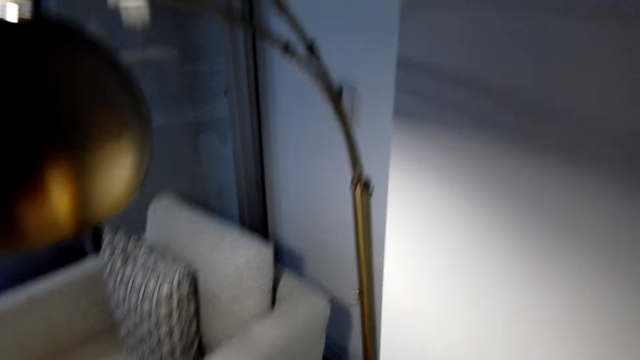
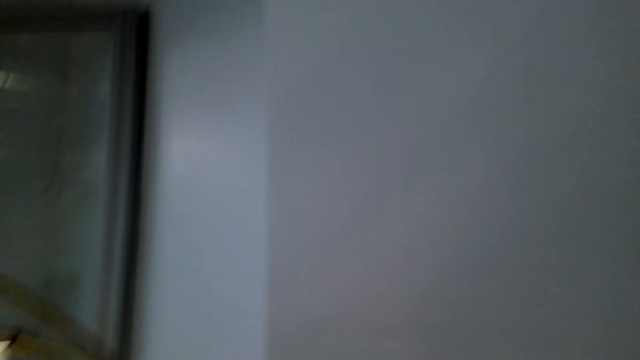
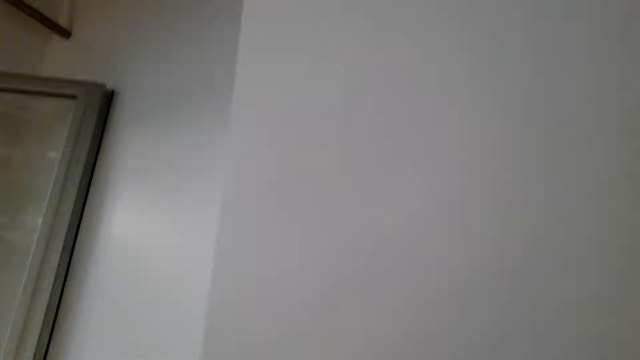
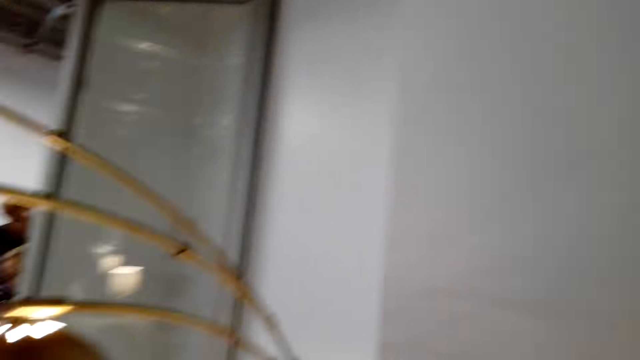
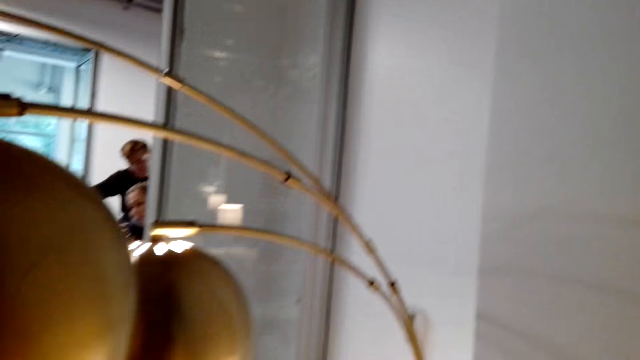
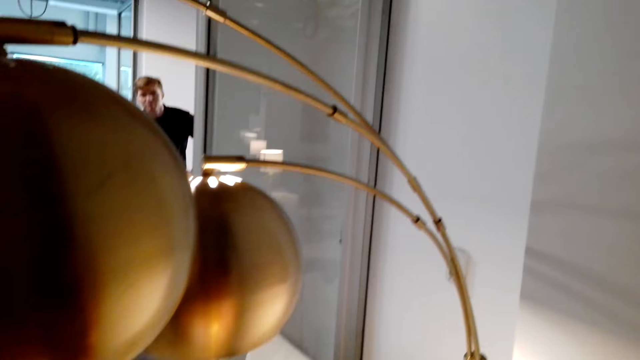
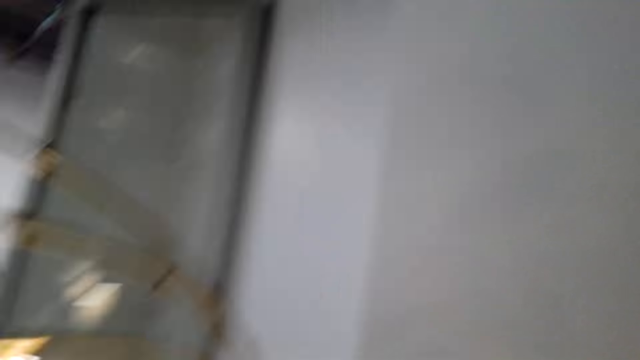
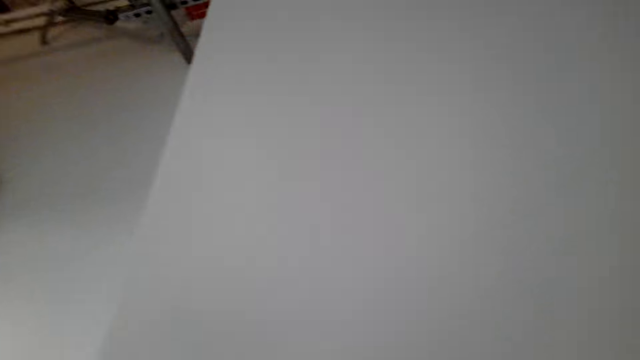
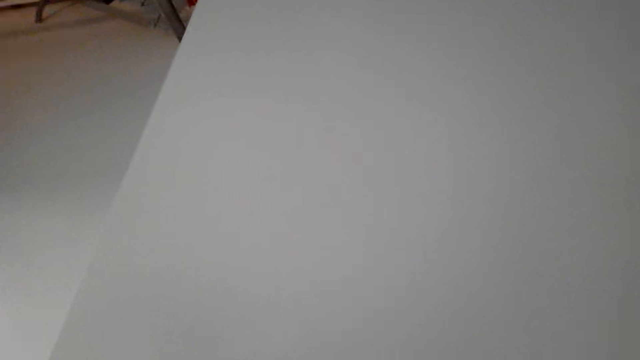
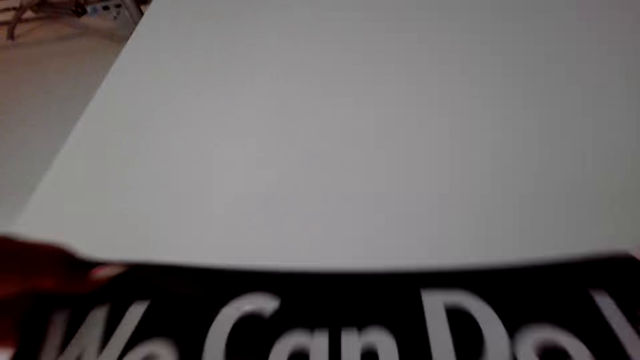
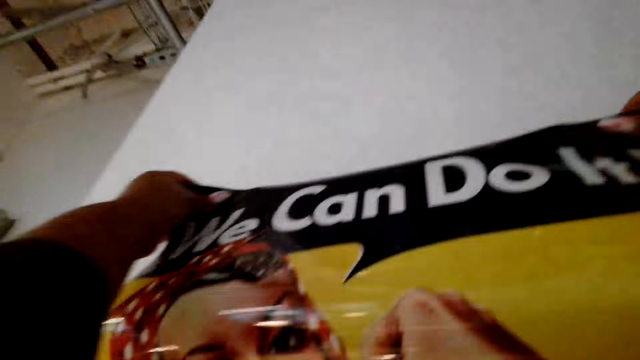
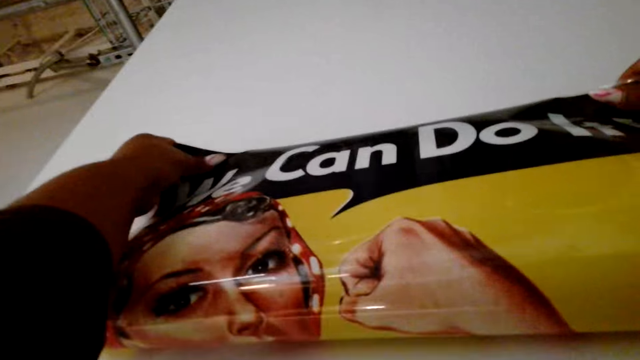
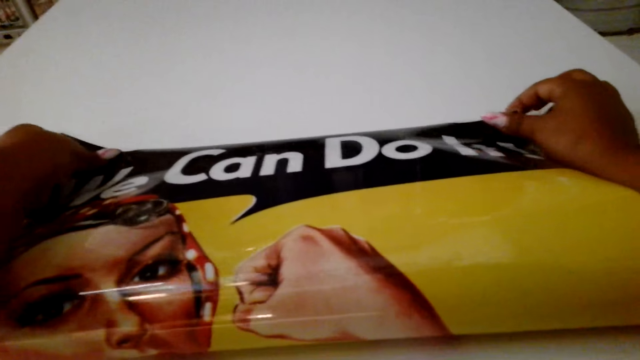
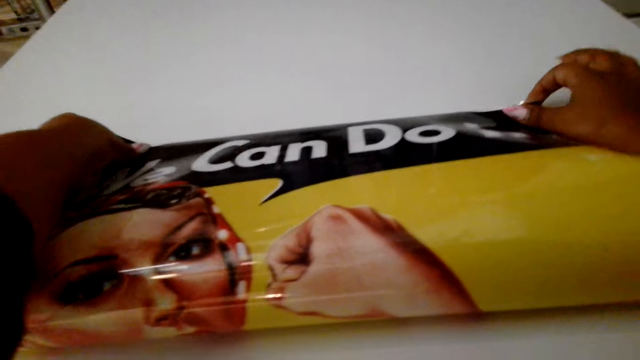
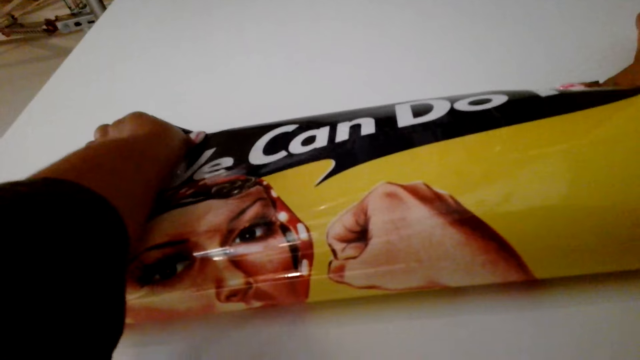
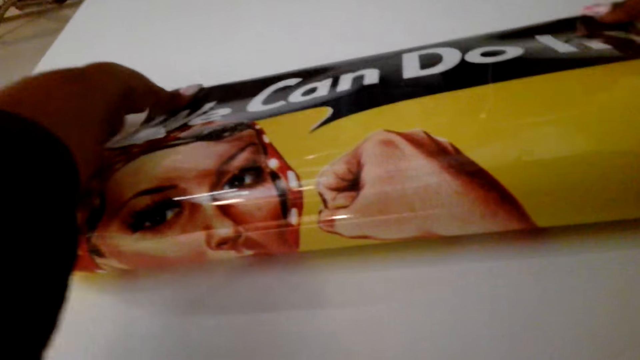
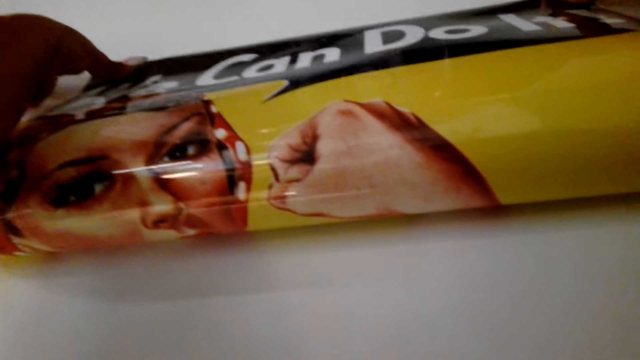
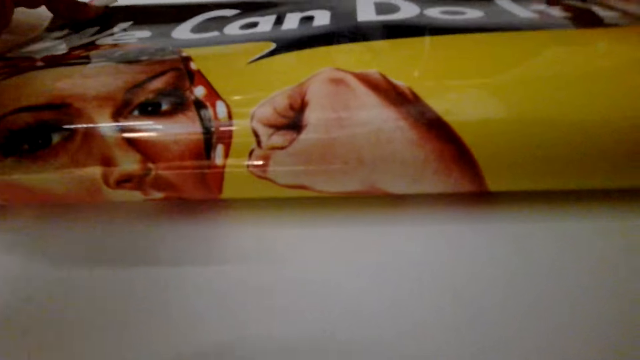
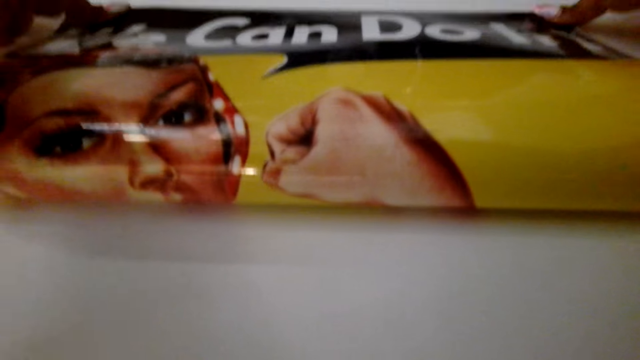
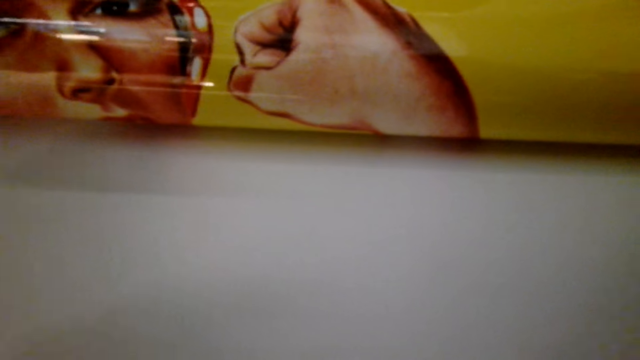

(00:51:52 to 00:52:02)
The camera wearer sticks the picture on the wall.

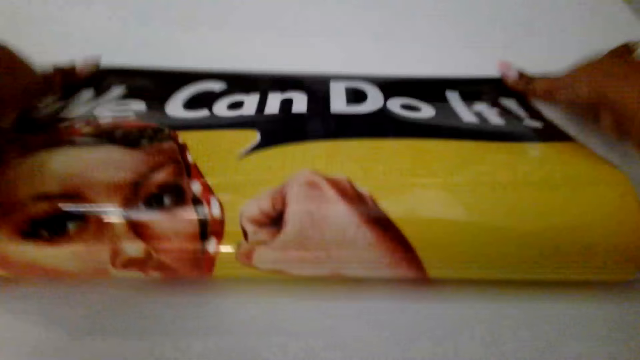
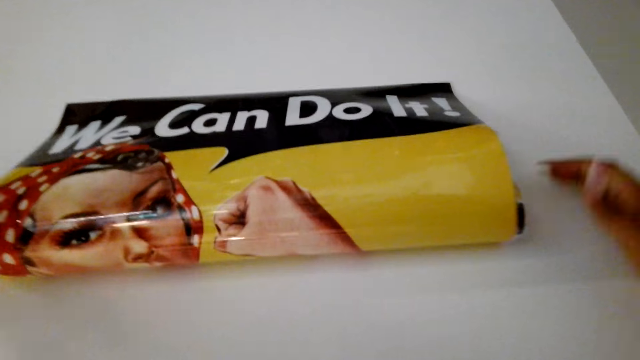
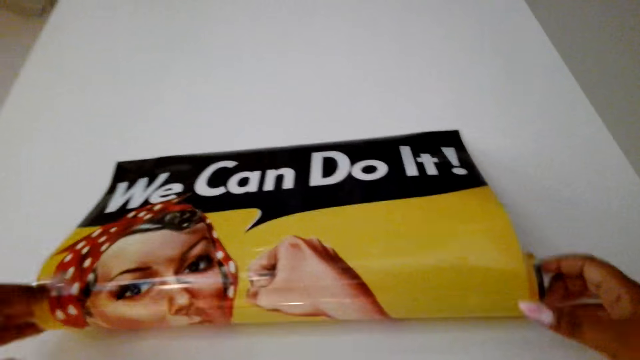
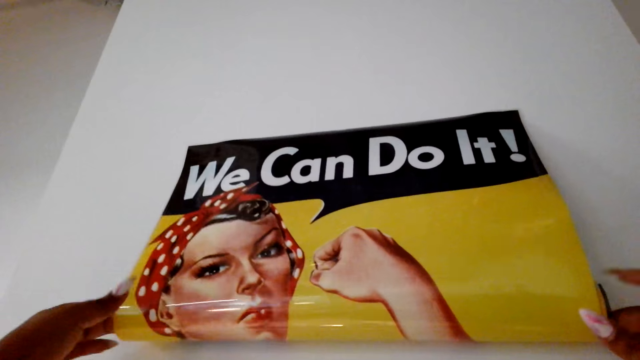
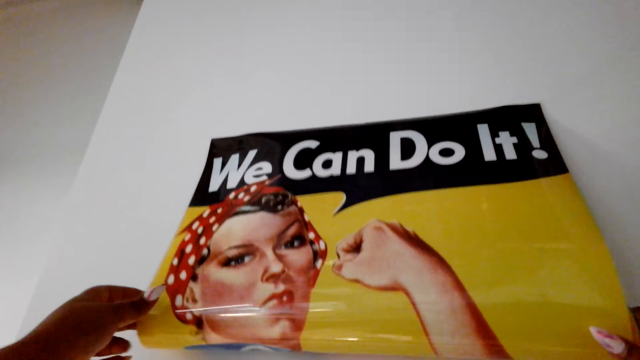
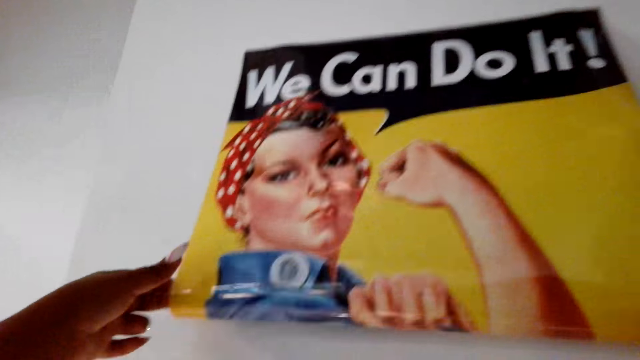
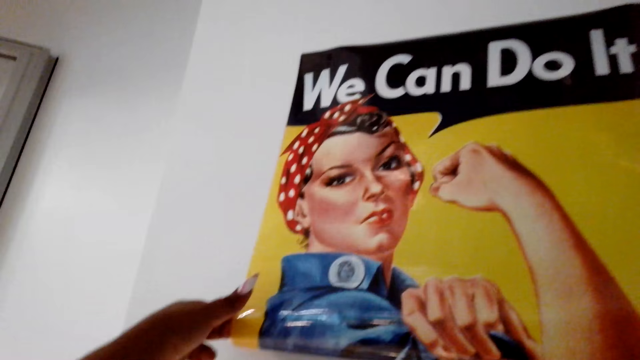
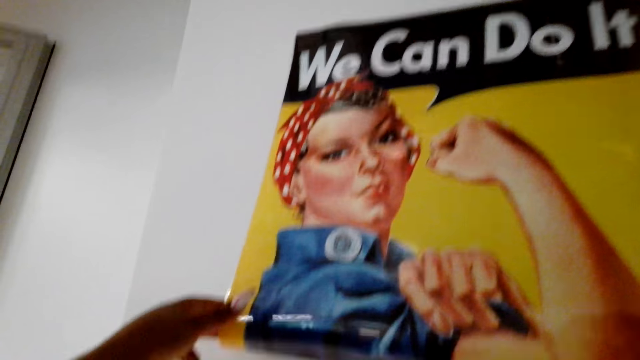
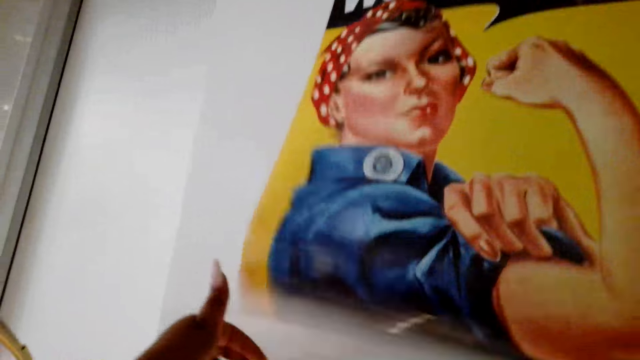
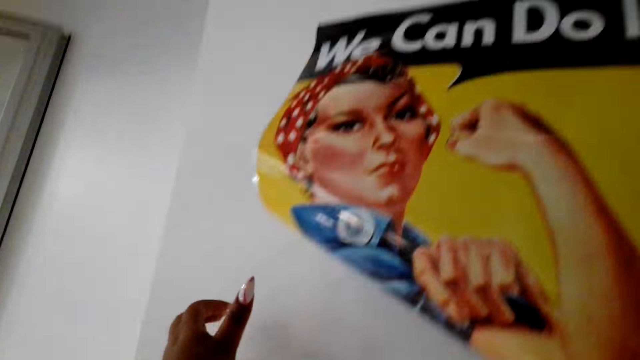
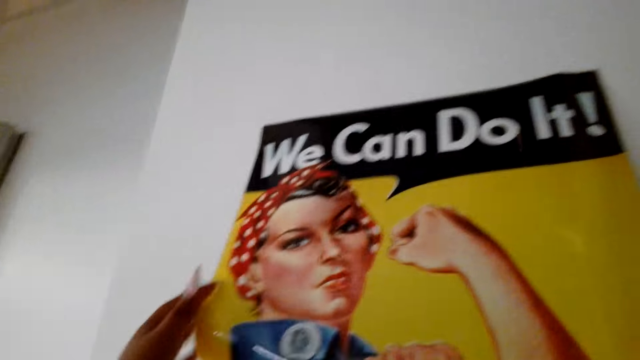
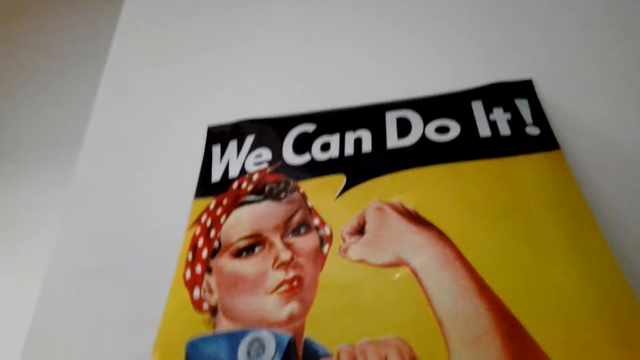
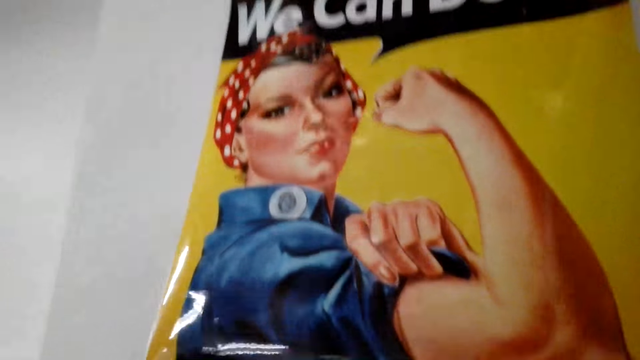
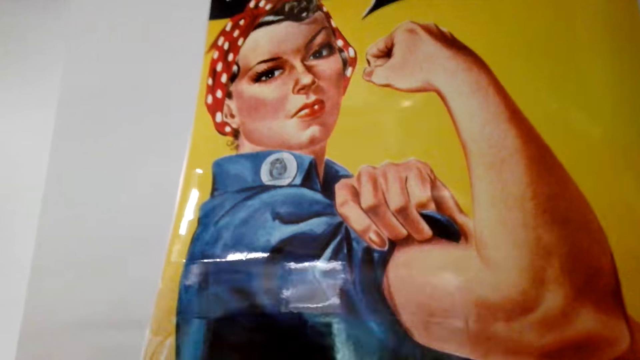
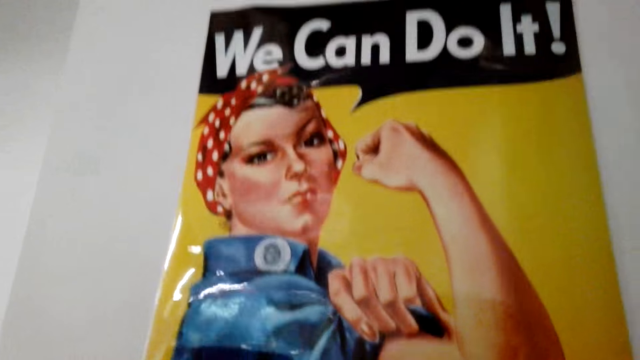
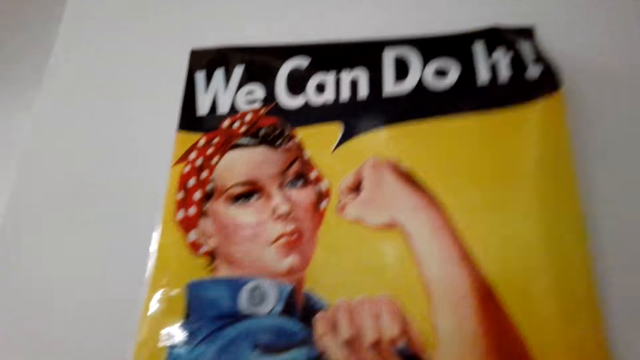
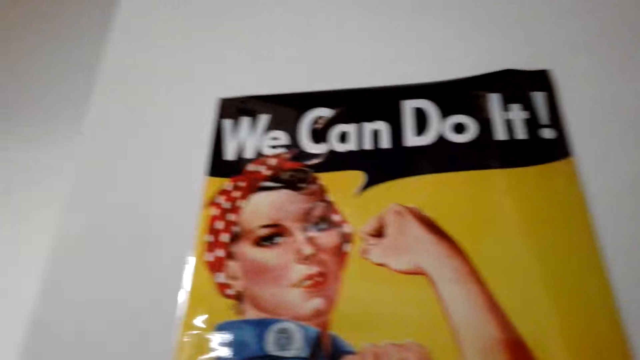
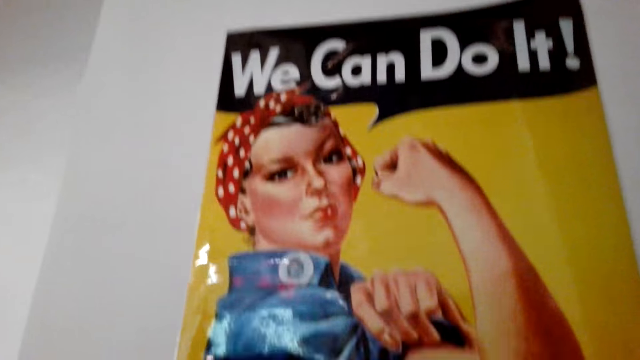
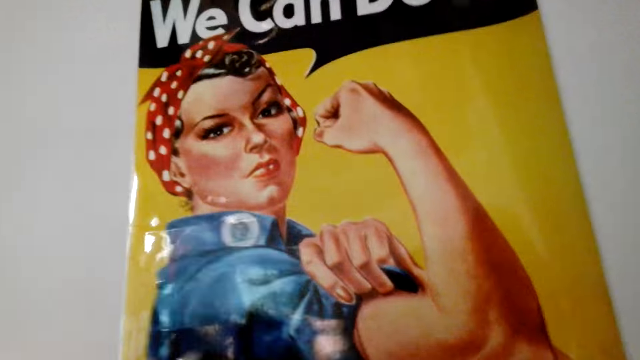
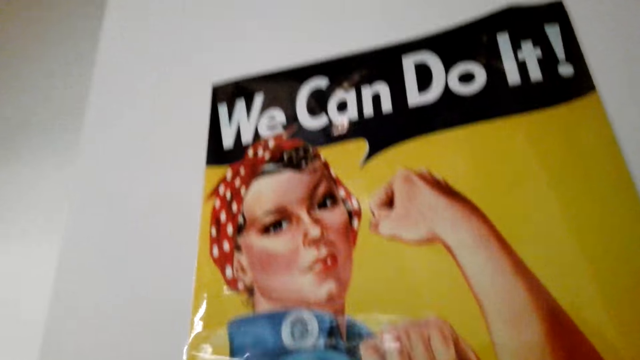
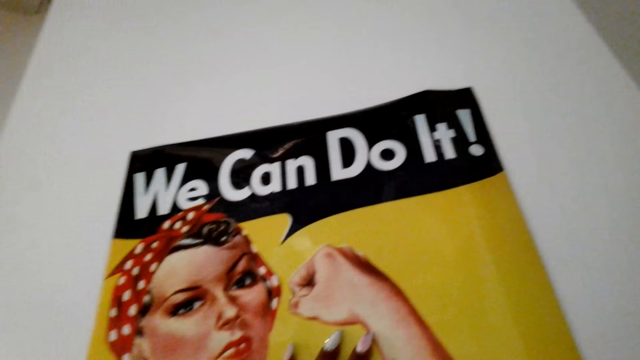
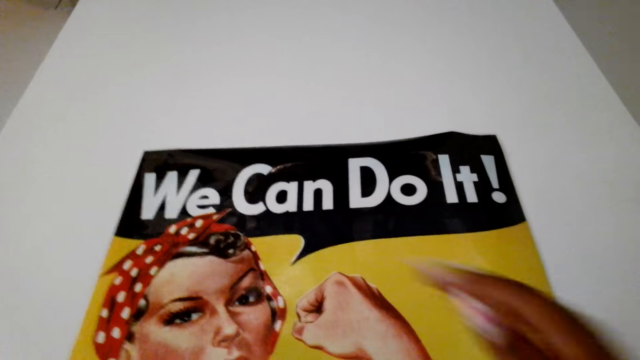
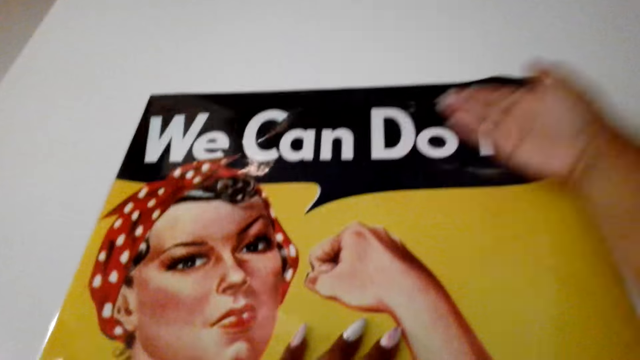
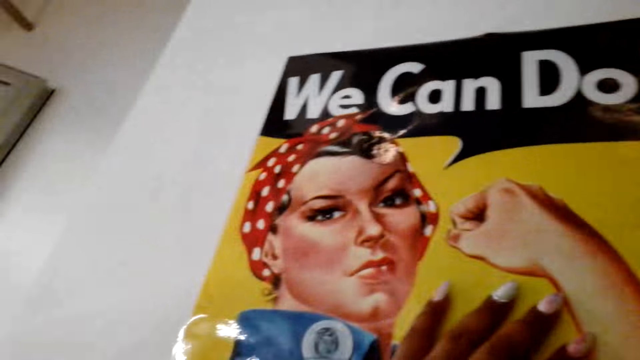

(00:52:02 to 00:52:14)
The camera wearer rolls down the picture.
